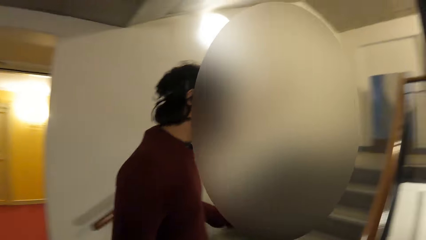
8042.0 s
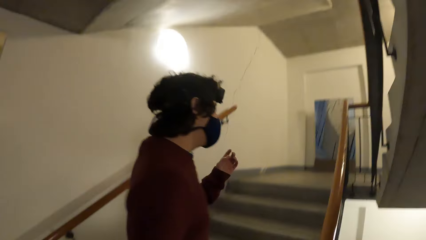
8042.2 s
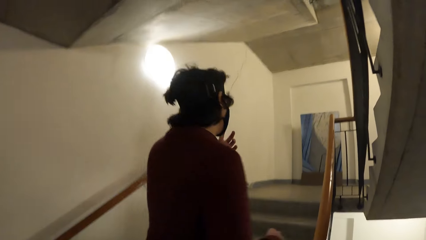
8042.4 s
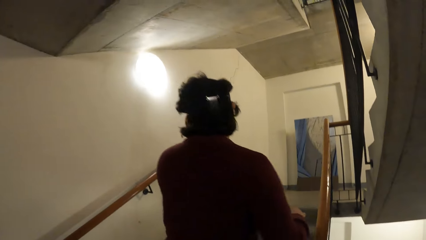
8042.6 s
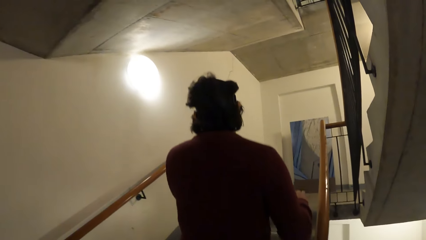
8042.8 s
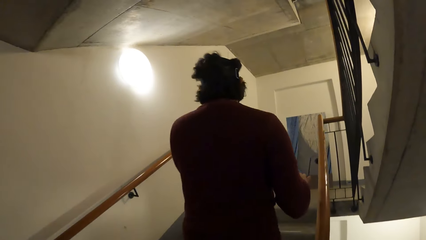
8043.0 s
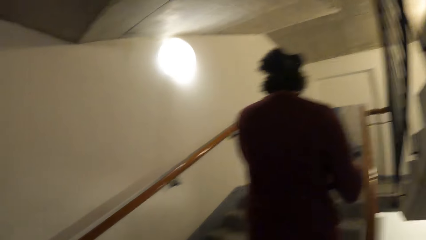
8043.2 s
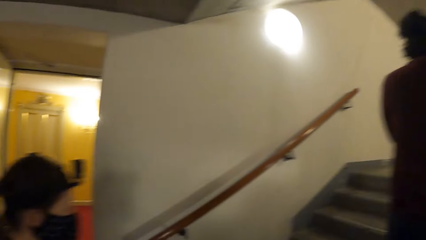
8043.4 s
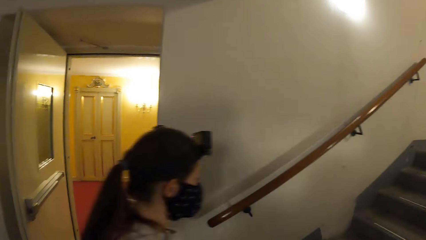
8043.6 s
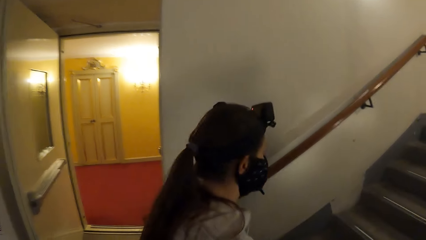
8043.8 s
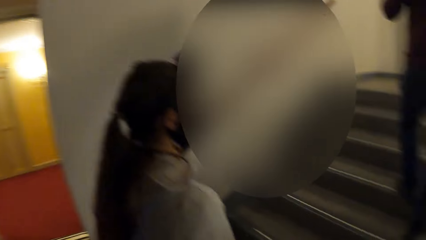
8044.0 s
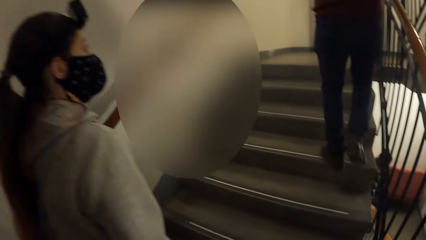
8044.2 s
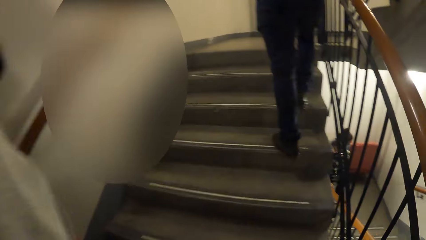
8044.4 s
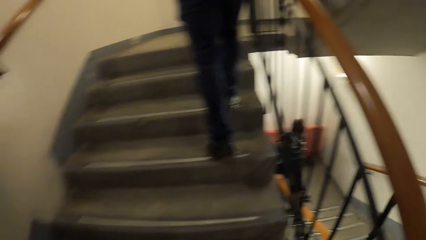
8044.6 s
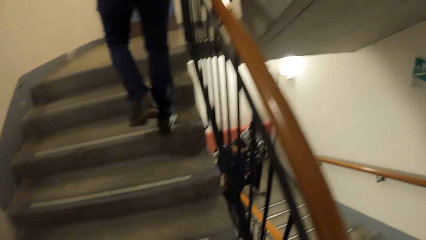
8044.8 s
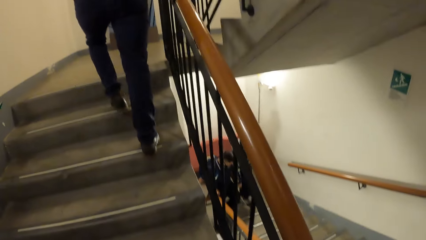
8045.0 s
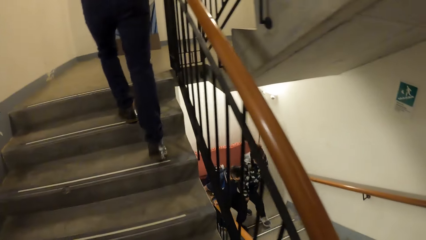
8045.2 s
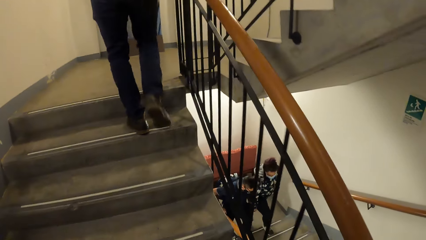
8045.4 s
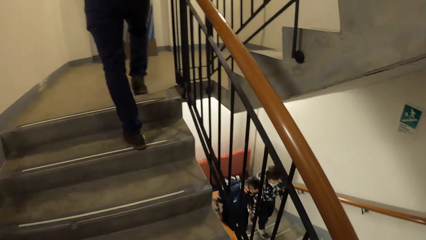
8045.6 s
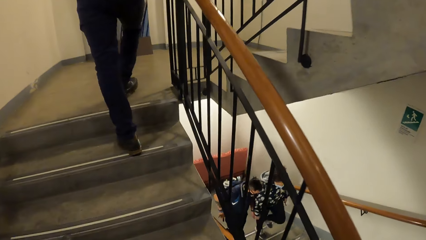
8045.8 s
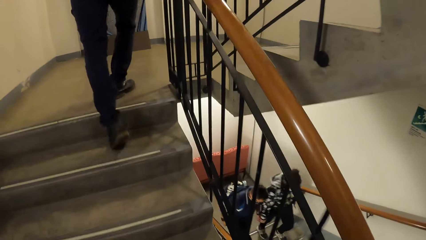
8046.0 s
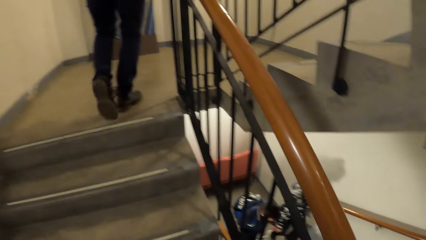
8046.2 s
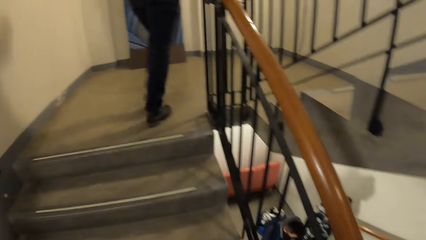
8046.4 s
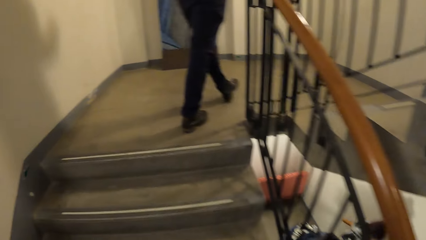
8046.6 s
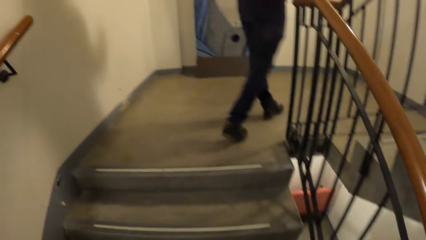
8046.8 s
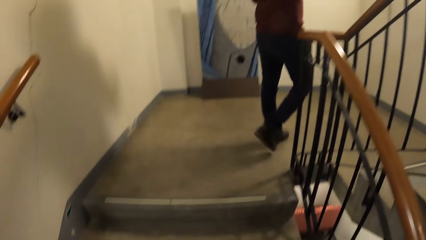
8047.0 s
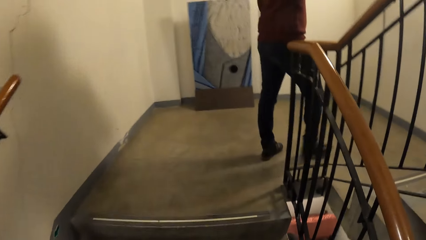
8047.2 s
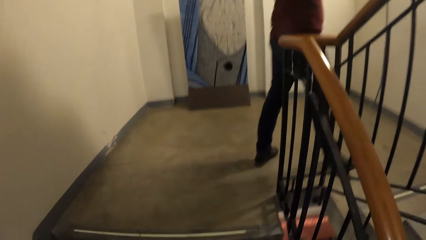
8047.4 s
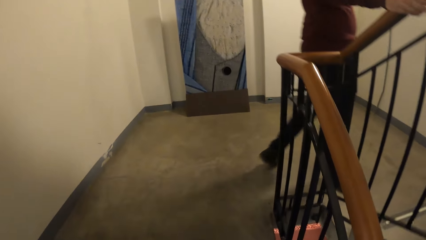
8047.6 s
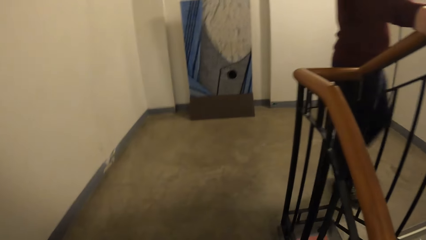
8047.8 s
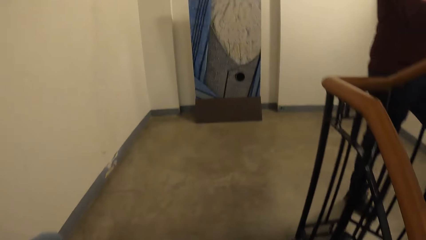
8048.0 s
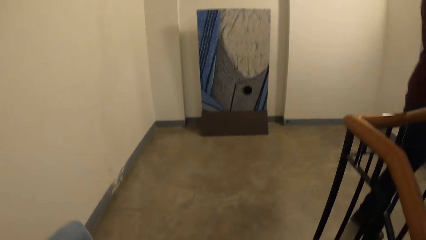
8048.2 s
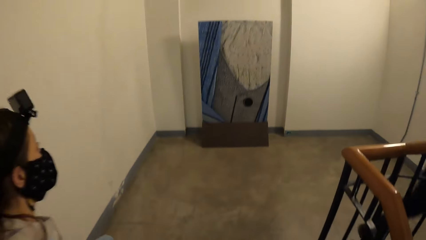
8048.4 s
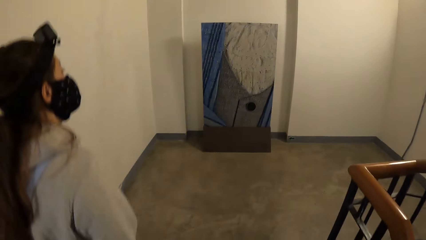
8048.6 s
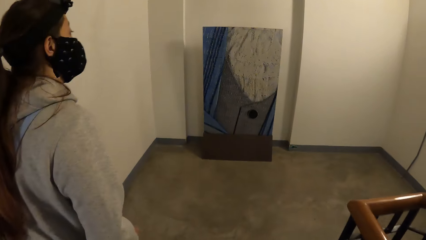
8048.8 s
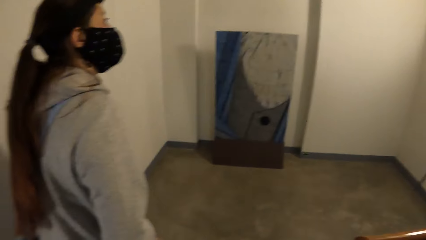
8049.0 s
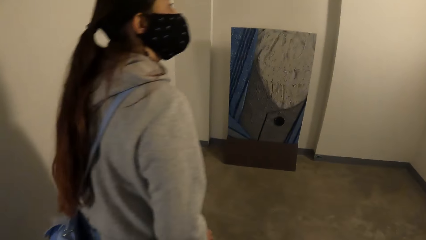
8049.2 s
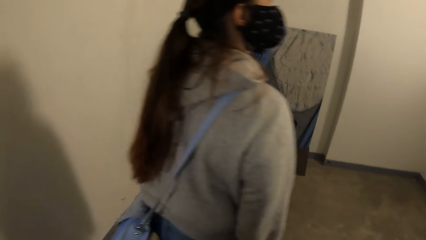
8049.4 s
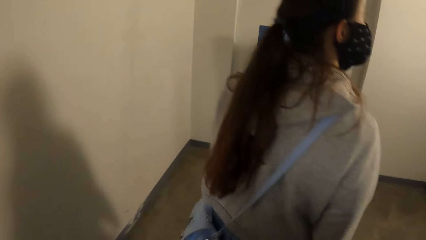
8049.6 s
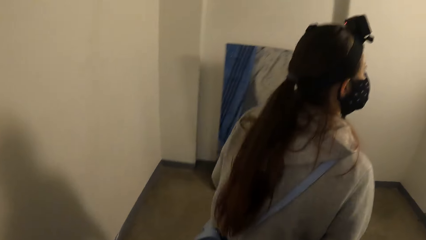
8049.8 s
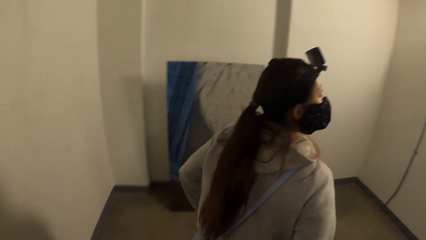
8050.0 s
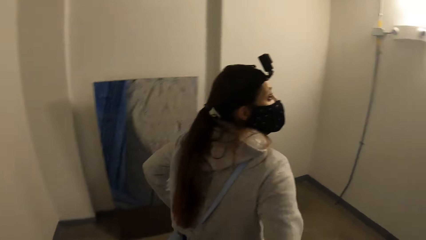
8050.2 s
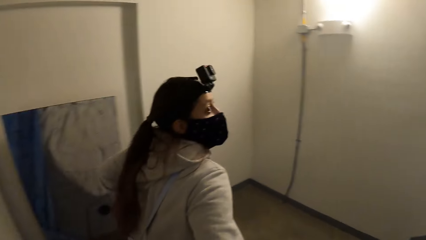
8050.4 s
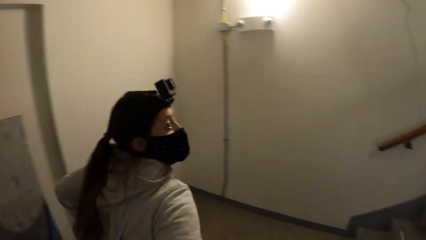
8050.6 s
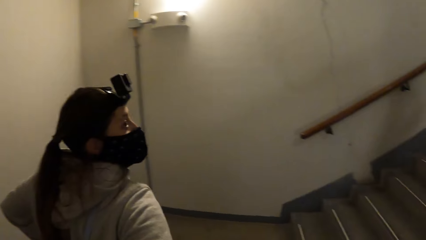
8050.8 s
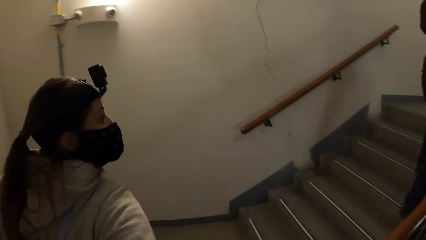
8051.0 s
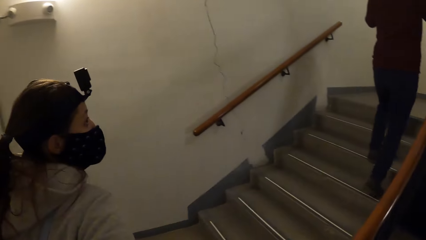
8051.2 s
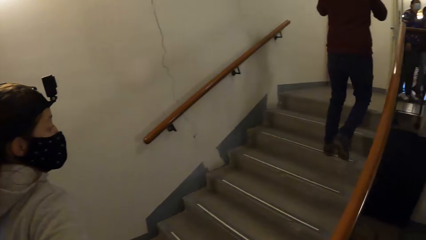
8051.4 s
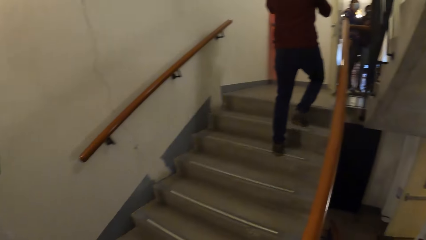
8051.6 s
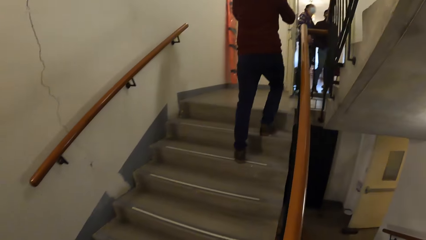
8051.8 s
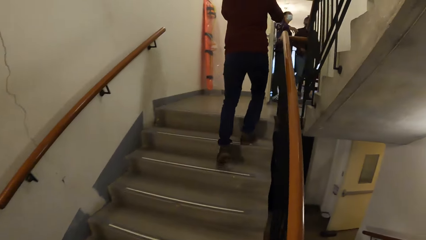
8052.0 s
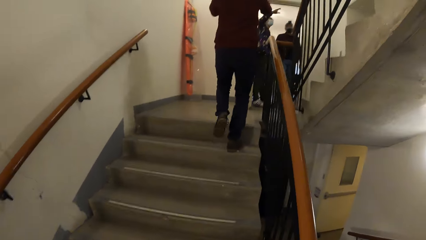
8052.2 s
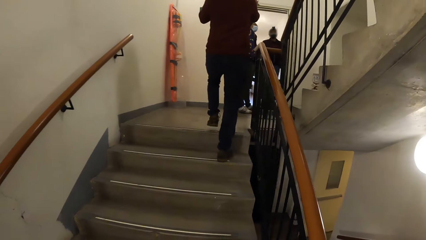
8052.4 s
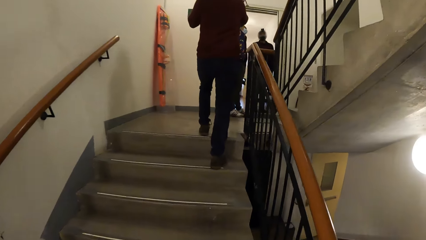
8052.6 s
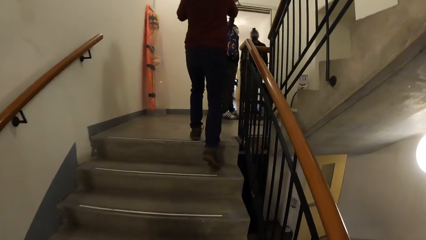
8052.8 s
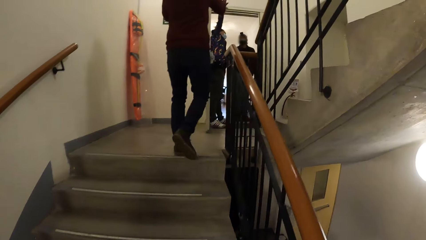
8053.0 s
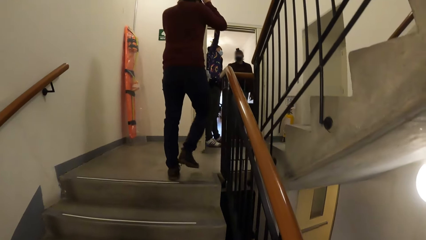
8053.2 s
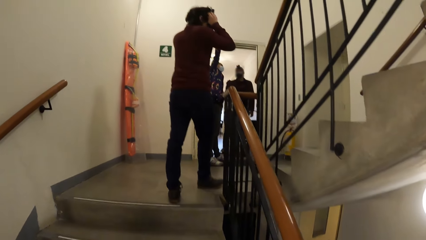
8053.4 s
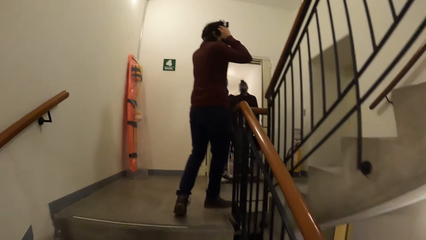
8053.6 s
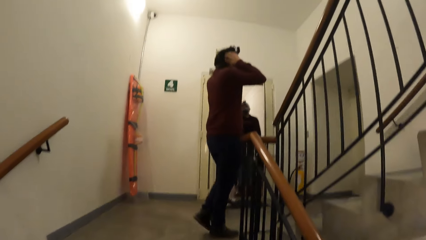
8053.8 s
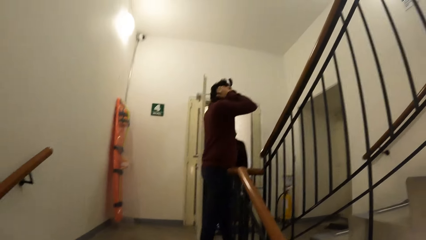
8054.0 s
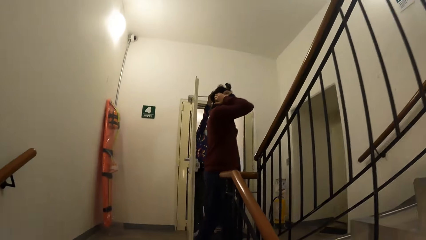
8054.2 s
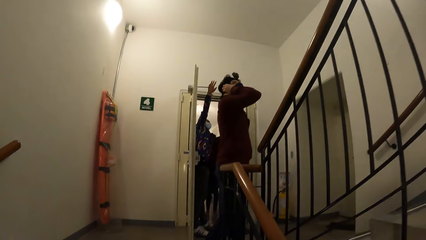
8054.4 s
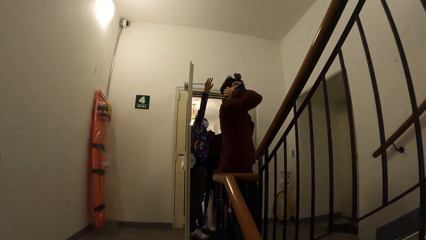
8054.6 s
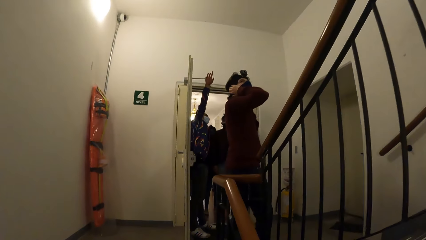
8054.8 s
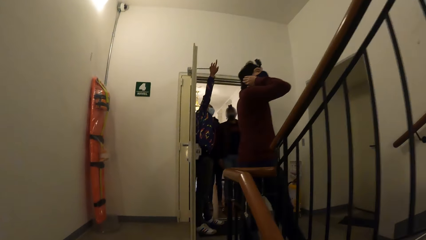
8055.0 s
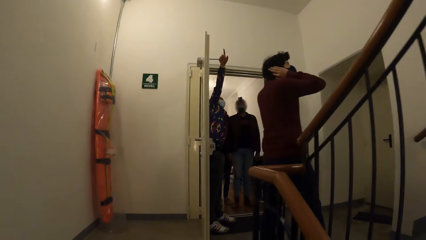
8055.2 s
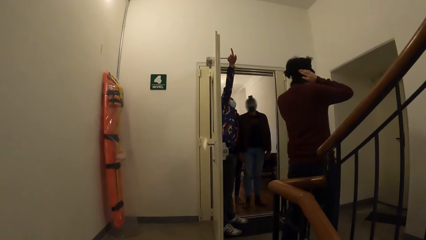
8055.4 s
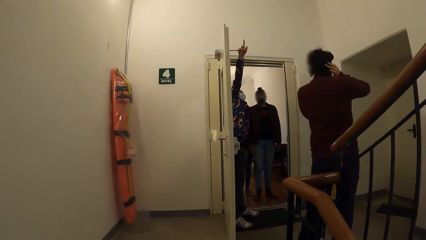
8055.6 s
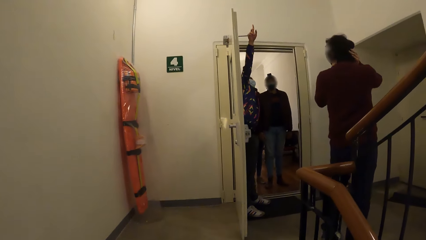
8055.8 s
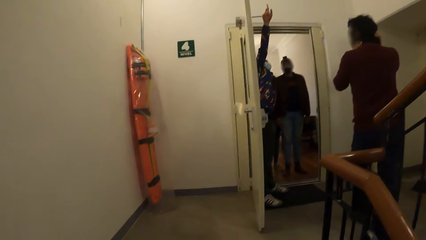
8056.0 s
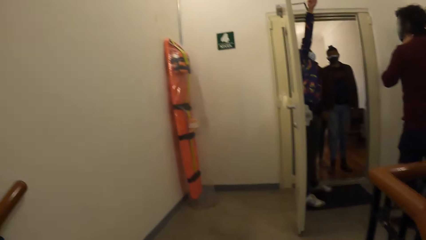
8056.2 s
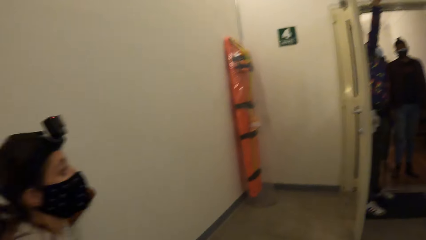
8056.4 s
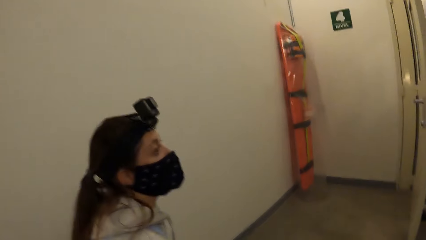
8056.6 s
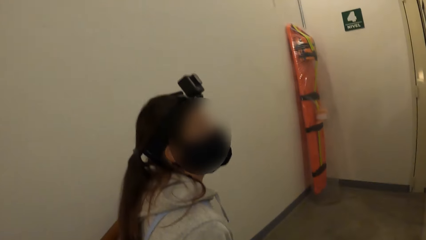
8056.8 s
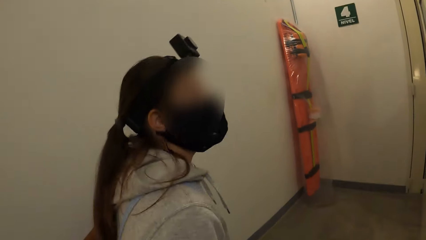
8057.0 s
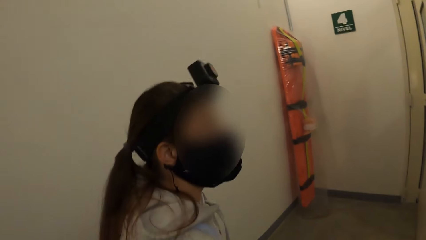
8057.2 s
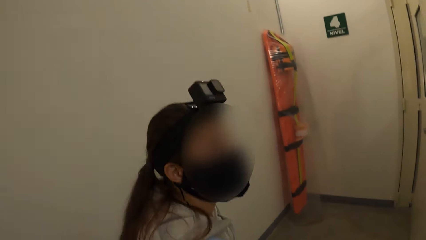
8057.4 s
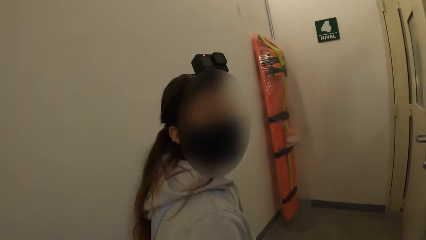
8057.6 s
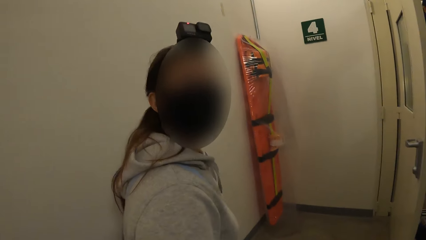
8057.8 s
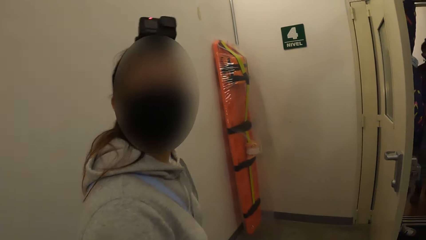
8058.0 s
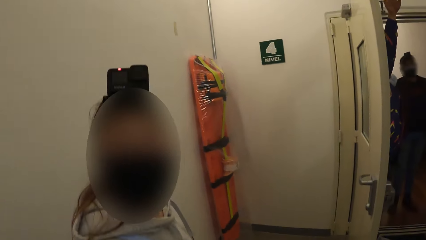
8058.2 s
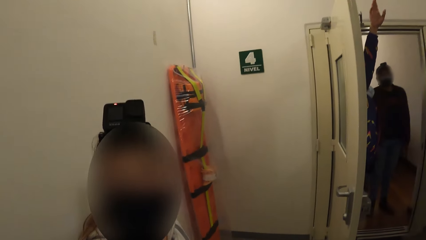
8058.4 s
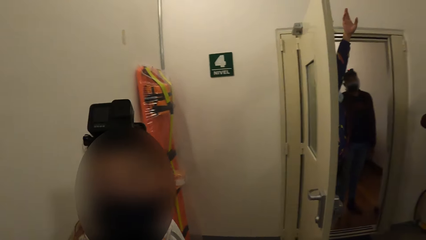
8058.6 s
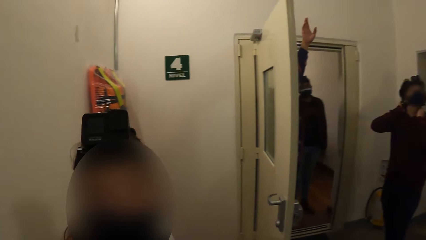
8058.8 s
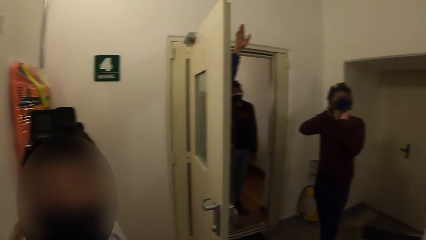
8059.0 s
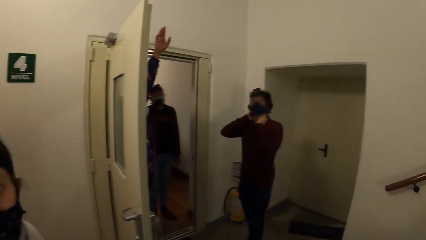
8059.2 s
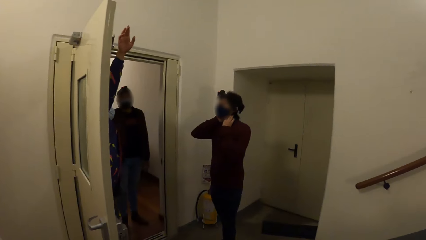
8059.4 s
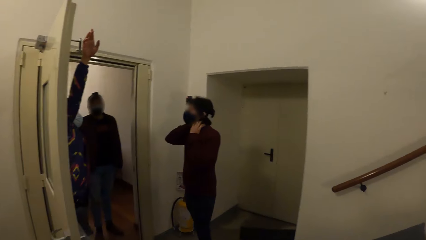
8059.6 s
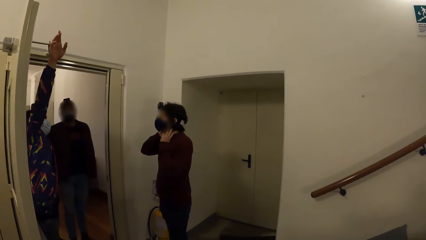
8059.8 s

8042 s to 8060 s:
A man climbs up the stairs and interacts with gestures. Another man interacts with gestures. The camera wearer interacts with a woman.
